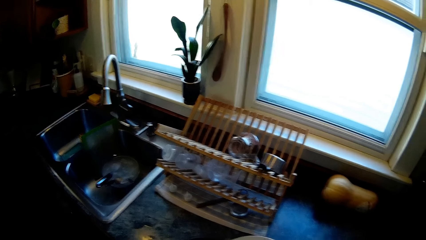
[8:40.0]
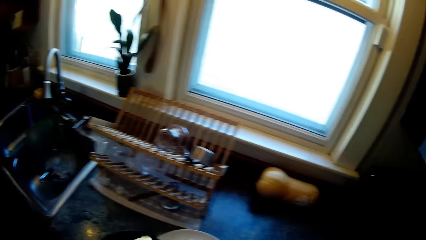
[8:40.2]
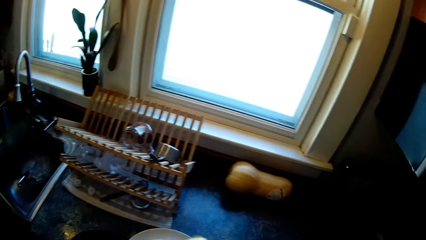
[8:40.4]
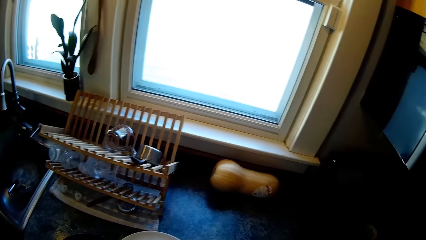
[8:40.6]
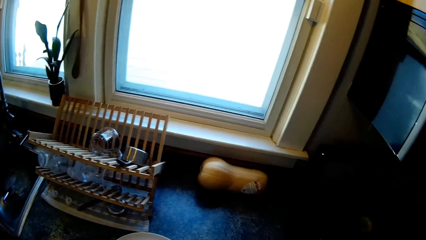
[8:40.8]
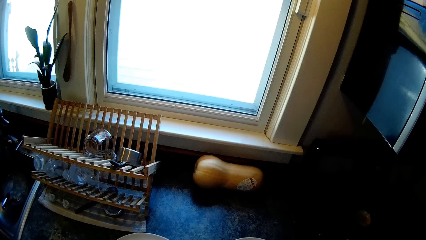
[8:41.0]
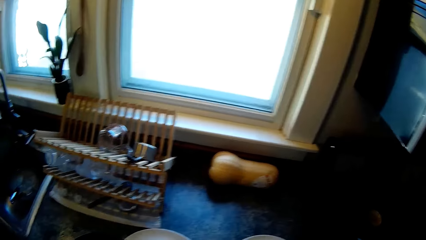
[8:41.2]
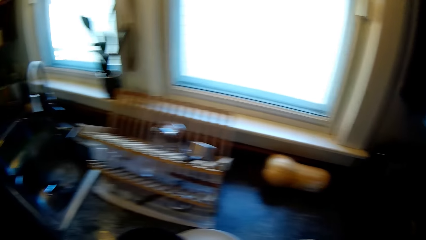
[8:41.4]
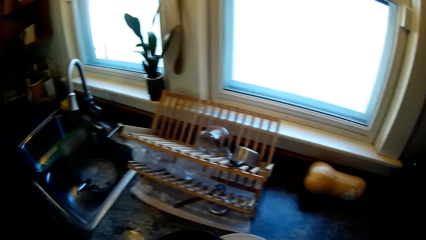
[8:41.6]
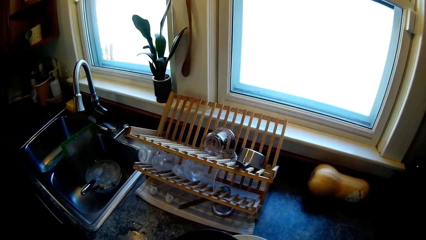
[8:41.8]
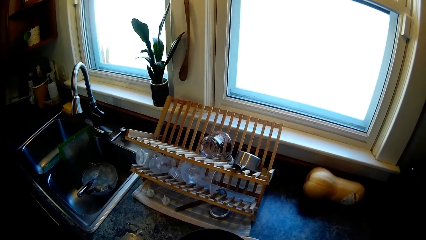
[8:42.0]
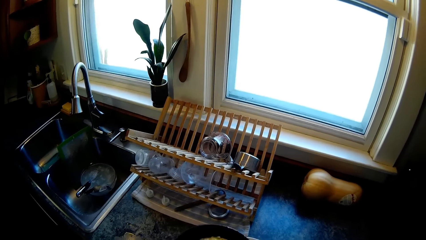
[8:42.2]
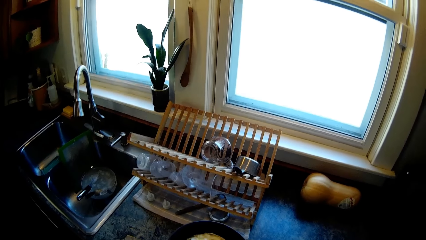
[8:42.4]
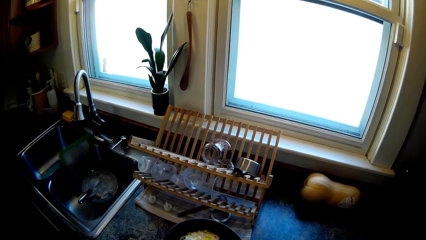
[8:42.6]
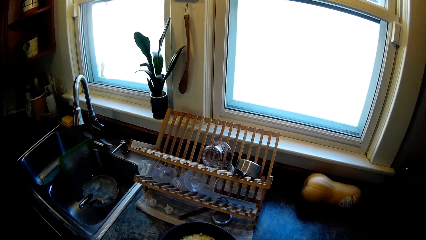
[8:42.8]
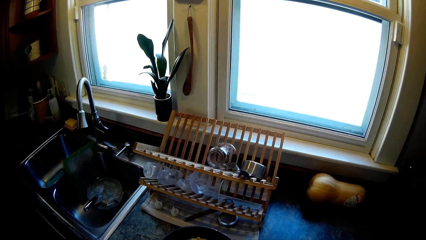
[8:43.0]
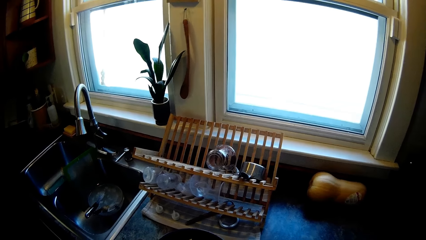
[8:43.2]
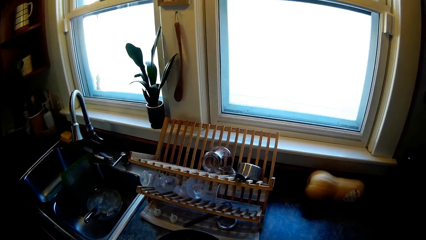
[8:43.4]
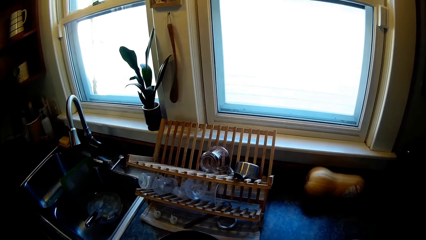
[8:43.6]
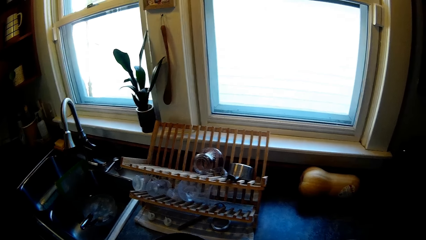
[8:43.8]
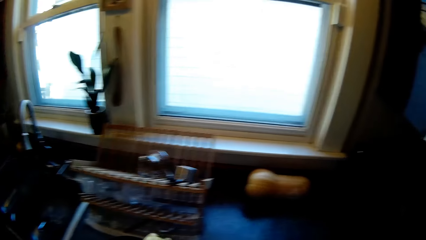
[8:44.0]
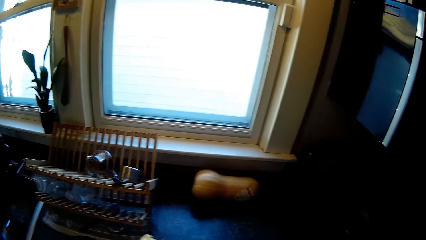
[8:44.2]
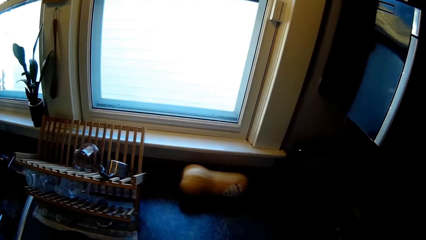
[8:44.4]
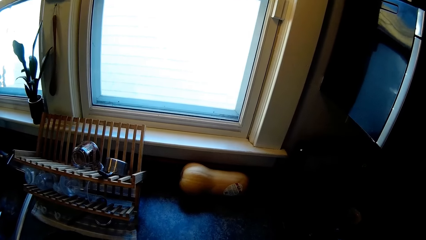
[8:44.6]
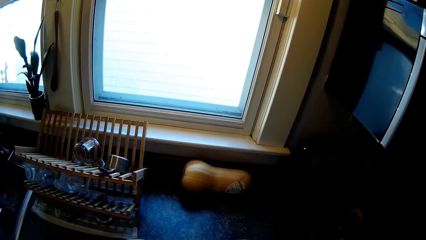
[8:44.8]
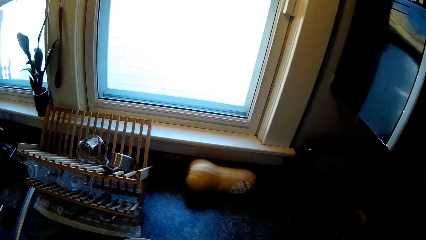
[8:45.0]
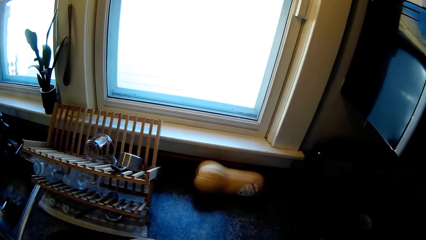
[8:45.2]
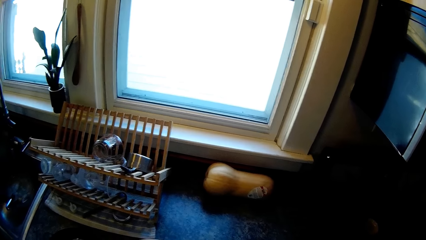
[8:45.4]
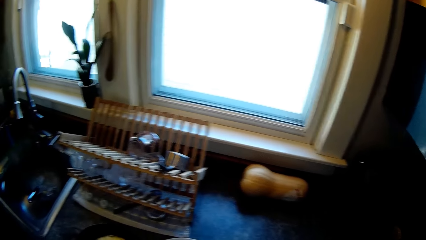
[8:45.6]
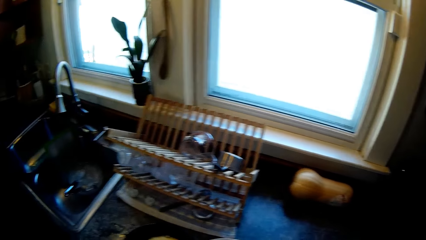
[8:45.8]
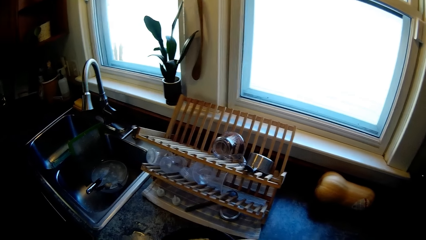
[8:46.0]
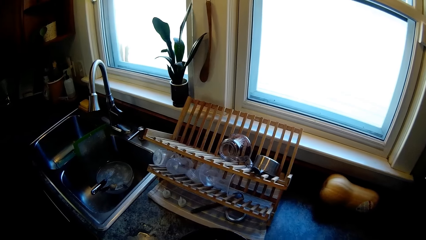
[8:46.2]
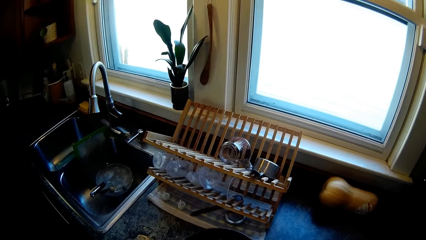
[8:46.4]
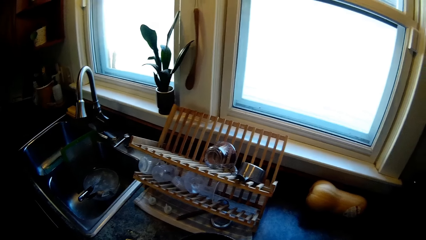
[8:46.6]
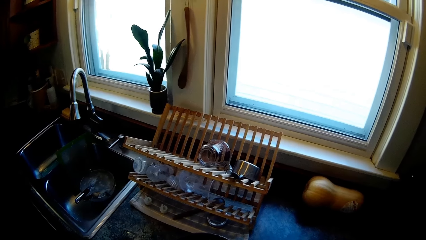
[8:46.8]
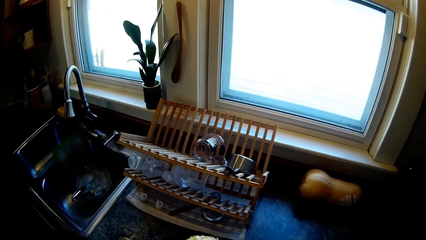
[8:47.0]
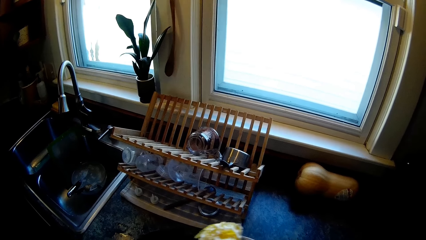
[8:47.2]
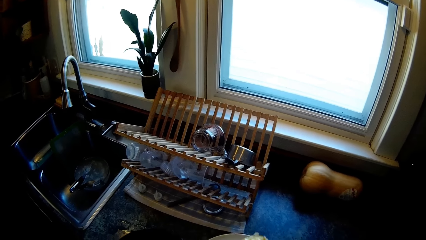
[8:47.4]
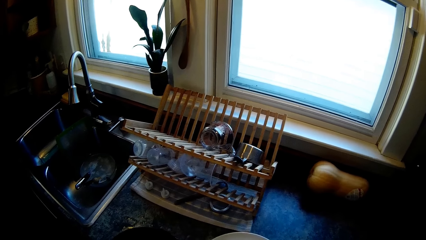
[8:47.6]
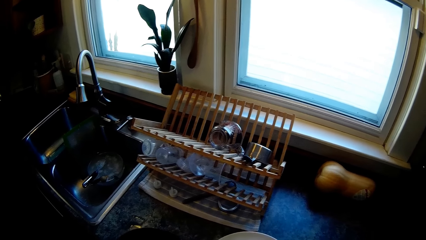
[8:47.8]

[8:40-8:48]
The camera wearer lifts his right hand. He serves food from the pan into the plate on the countertop with the spoon in his right hand.

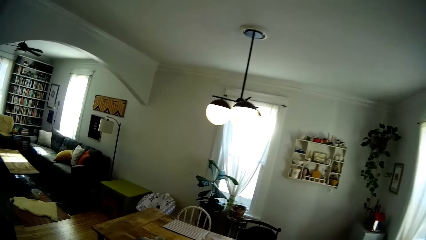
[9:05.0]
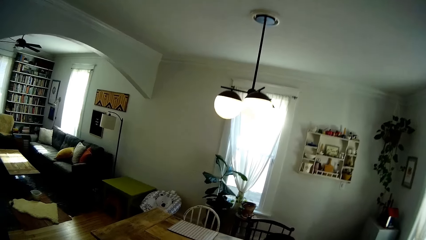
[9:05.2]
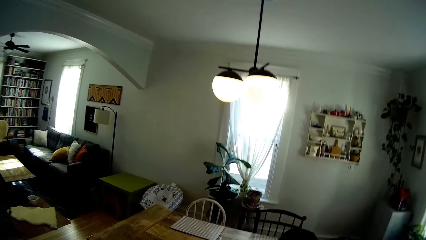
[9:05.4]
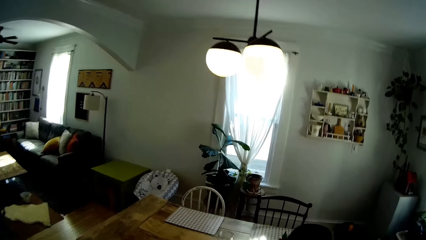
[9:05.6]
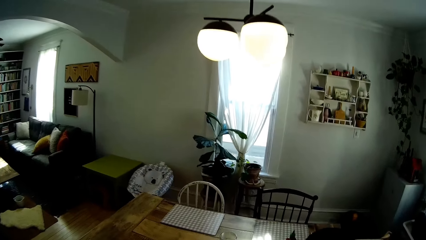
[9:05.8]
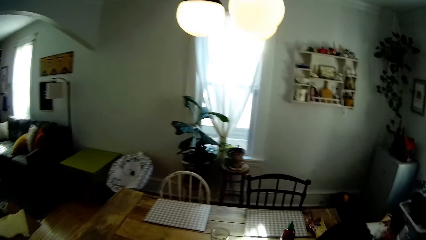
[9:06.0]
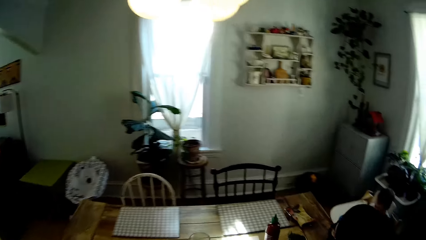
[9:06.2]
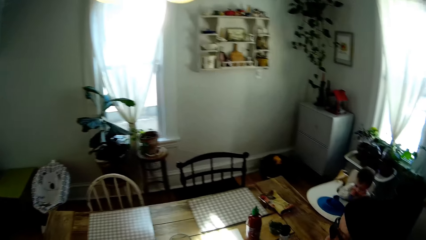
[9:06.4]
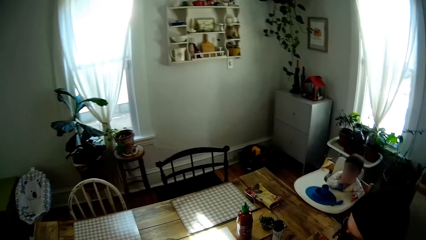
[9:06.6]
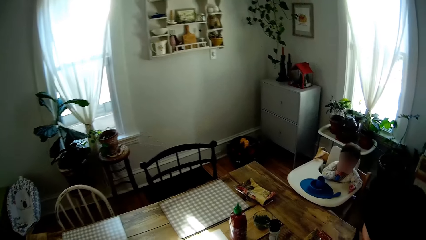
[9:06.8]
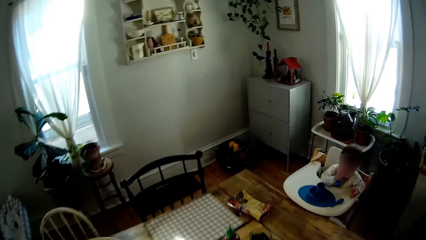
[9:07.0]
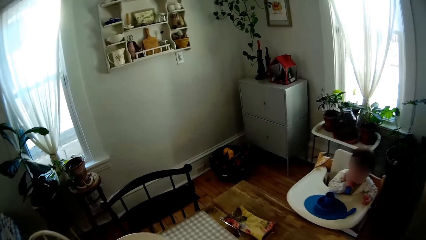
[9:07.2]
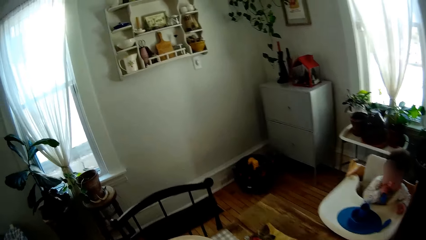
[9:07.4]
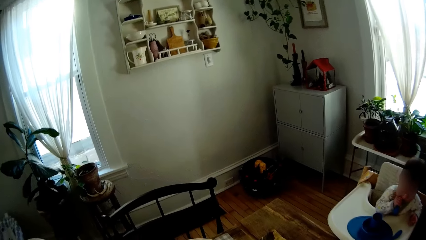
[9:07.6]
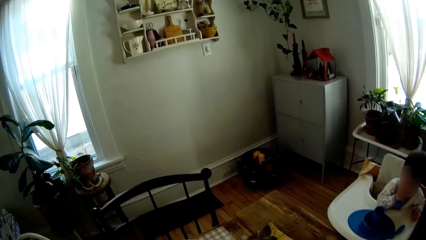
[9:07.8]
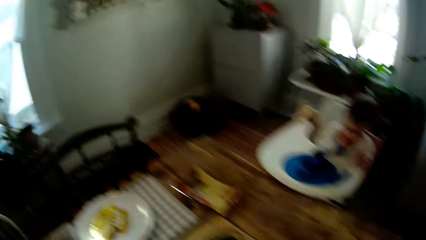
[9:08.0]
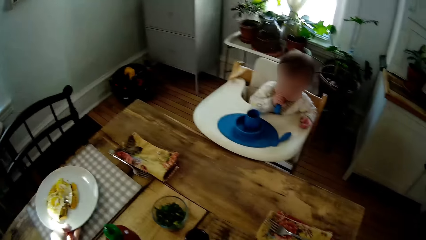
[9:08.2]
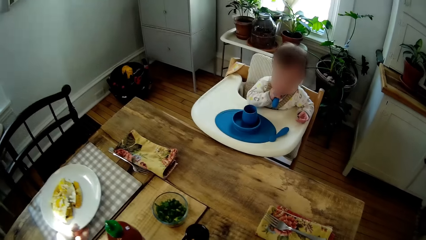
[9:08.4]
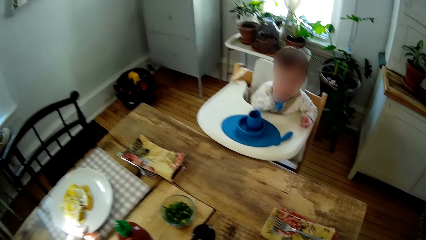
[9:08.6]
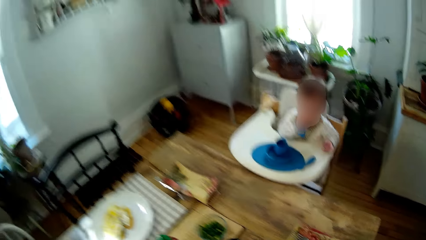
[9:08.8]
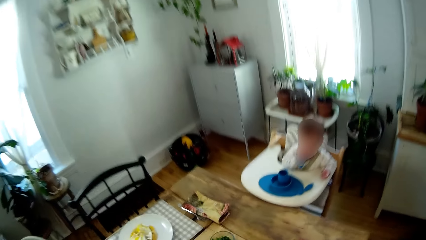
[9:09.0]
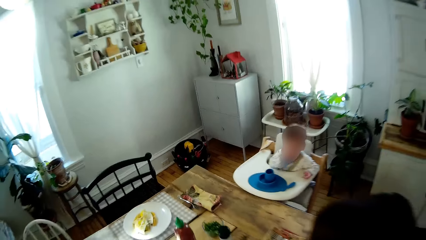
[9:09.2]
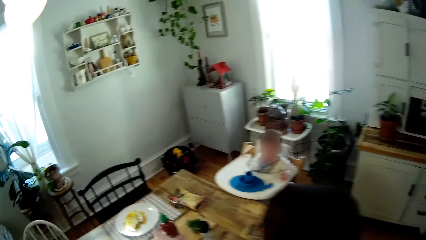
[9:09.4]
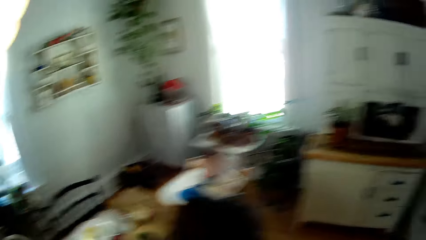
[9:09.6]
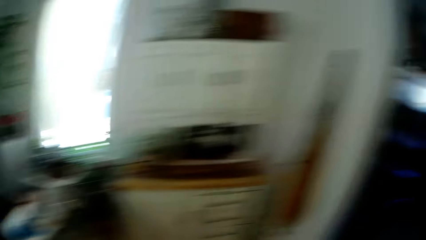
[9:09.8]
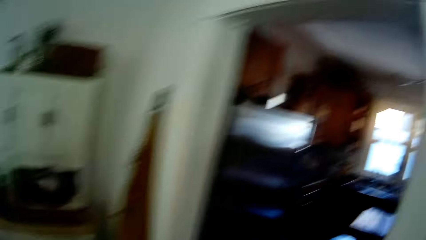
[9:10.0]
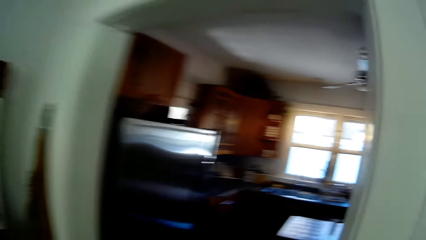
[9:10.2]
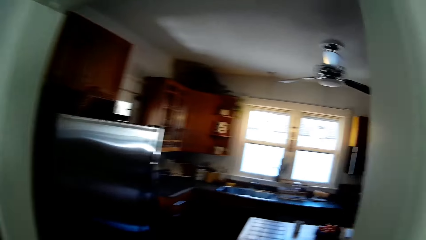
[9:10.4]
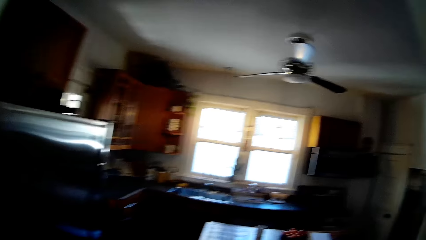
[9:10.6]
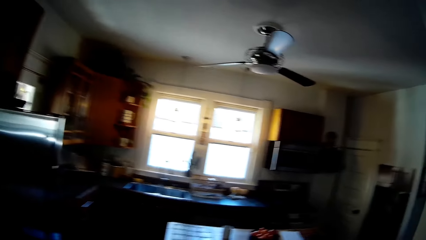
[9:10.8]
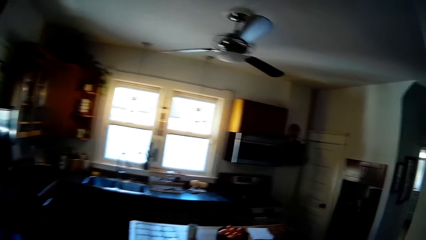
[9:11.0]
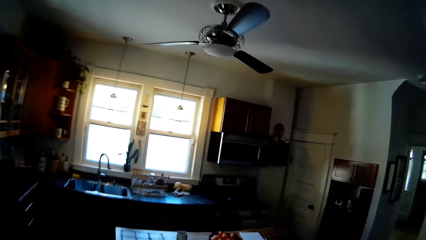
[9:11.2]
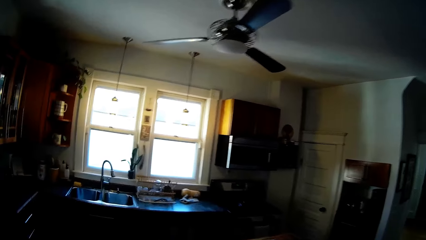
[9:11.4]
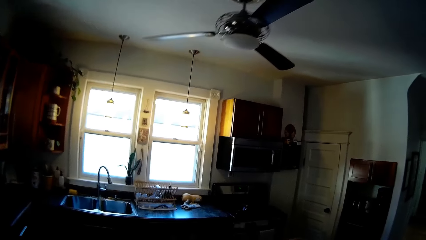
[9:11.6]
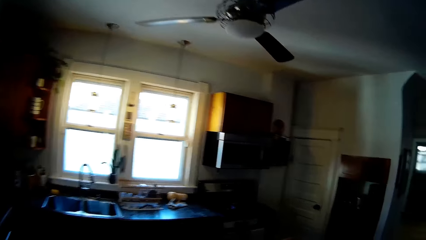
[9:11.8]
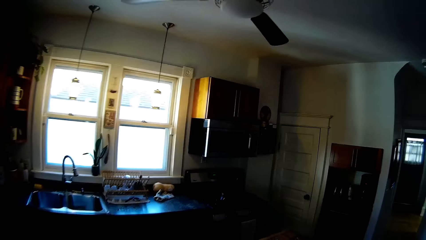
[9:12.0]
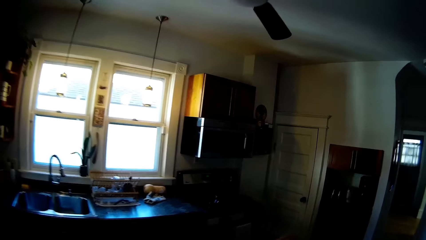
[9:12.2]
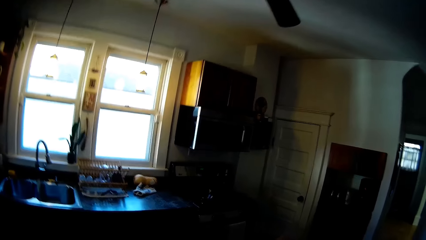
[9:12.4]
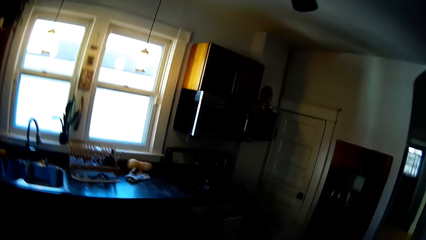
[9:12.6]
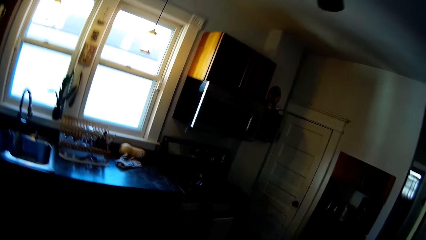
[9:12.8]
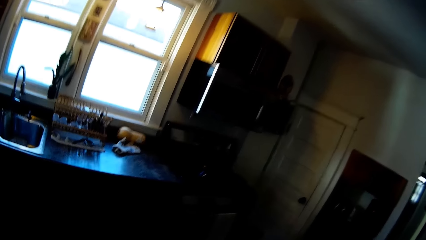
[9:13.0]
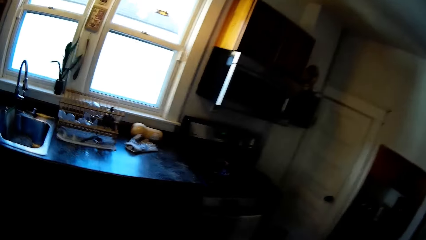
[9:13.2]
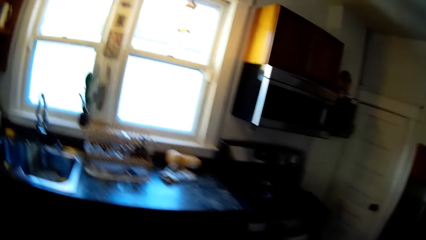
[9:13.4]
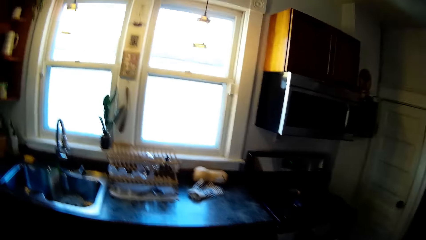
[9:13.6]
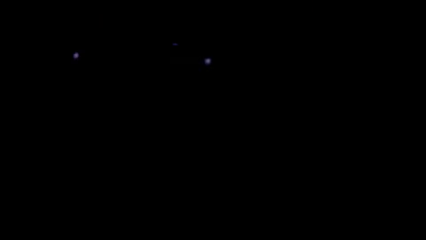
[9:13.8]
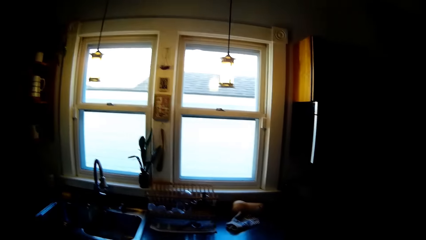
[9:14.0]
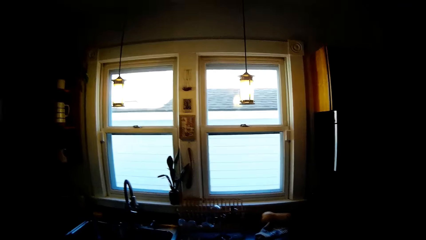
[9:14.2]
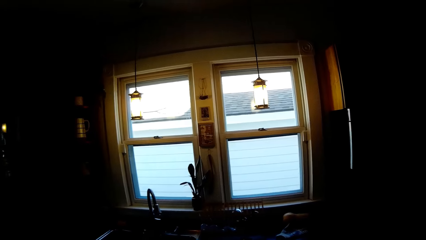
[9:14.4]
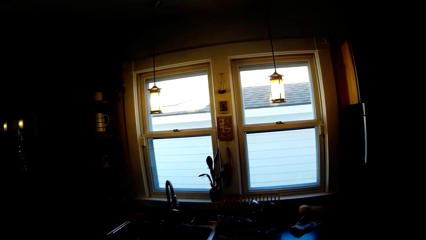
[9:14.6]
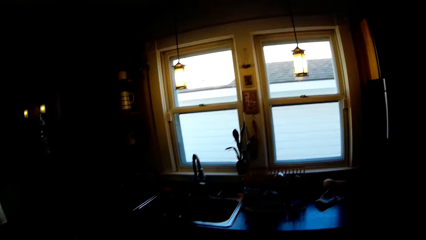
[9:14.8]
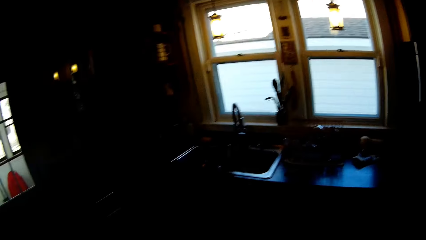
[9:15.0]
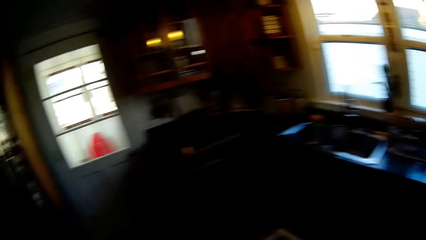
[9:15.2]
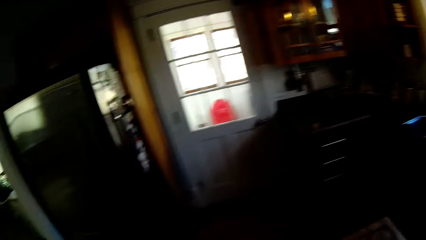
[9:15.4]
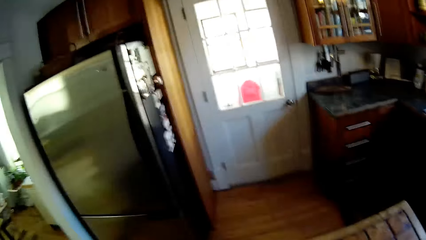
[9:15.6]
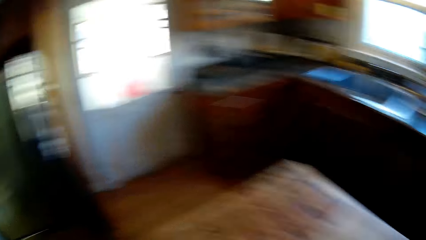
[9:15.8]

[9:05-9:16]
The camera wearer walks out of the kitchen. He drops the plate of food on the dining table with his left hand. The woman speaks to the camera wearer. The camera wearer walks into the kitchen.
